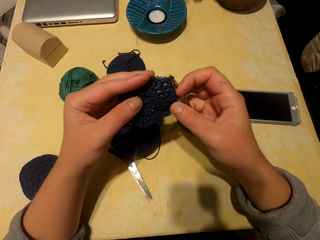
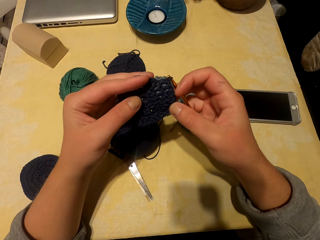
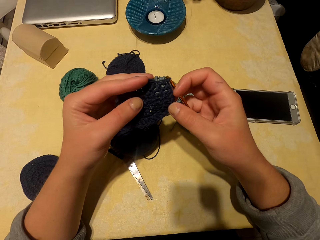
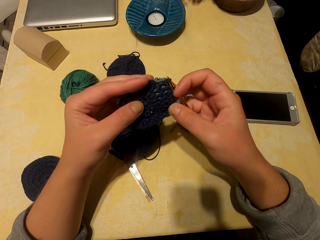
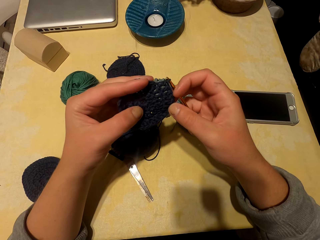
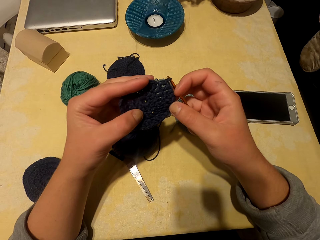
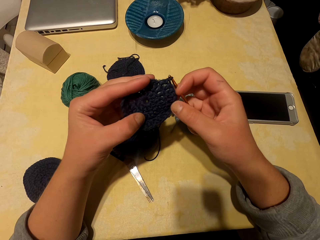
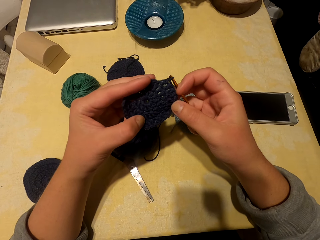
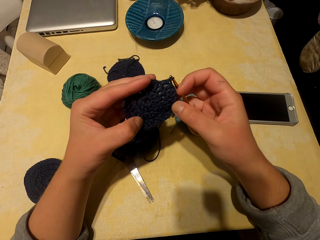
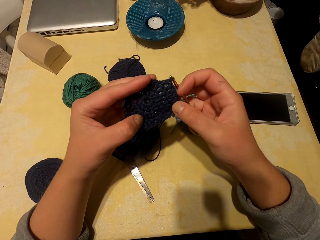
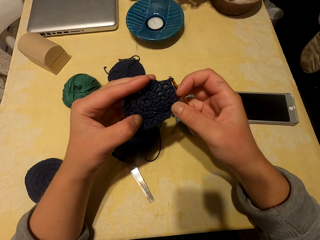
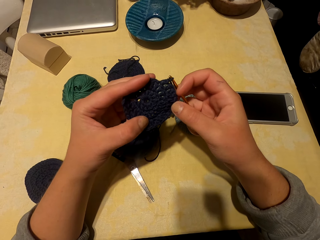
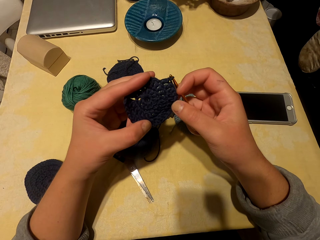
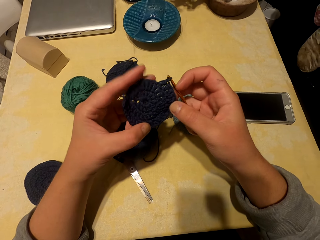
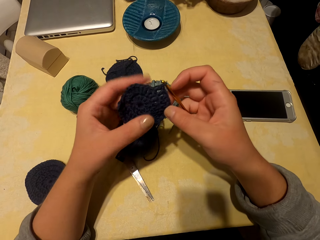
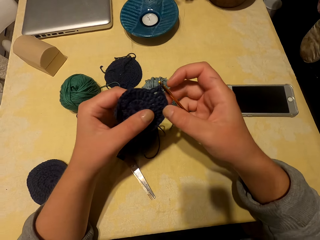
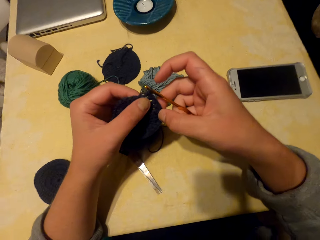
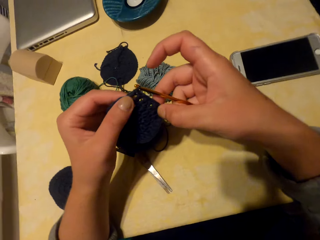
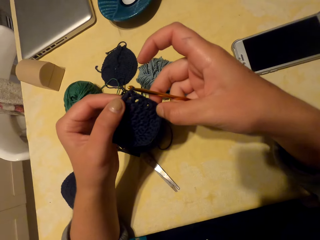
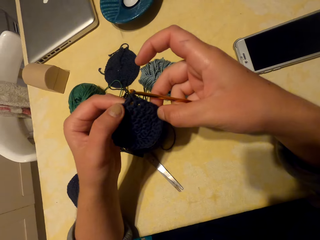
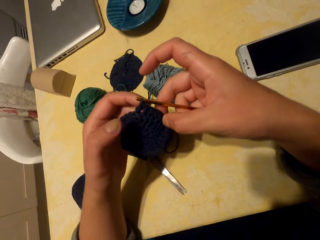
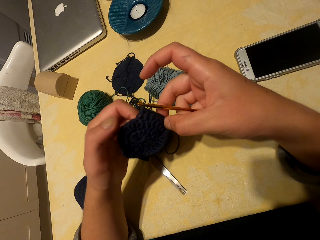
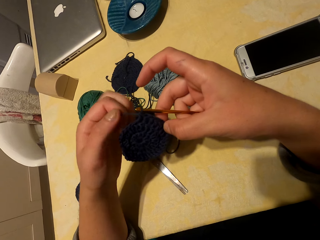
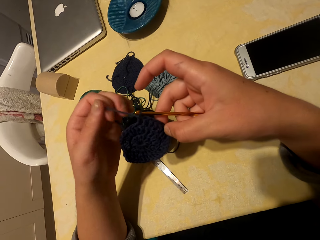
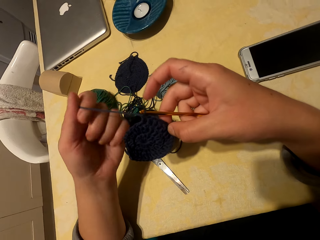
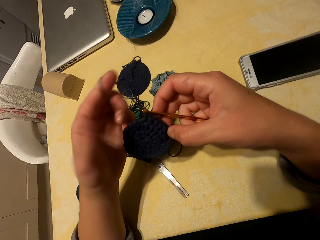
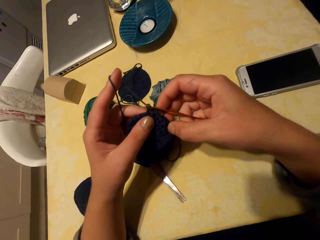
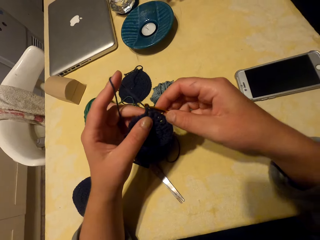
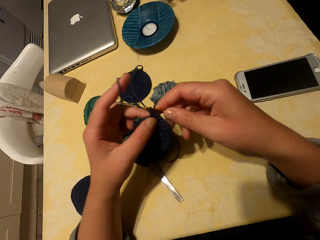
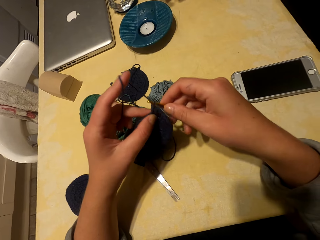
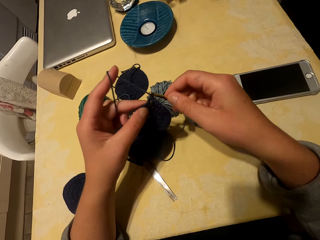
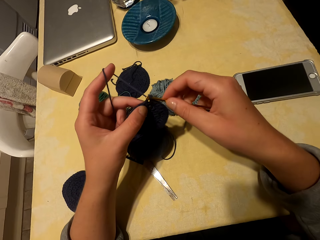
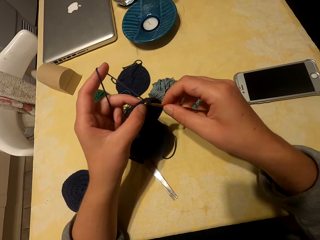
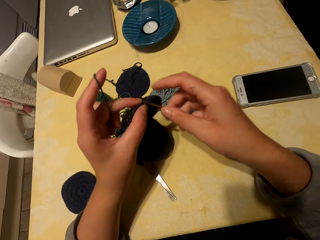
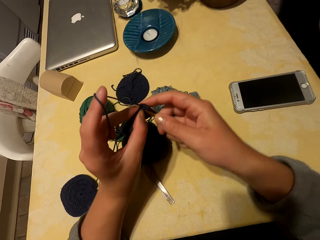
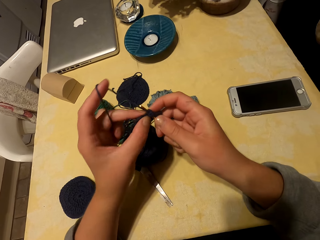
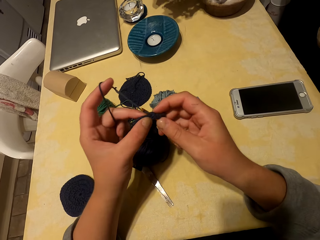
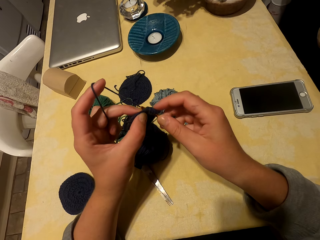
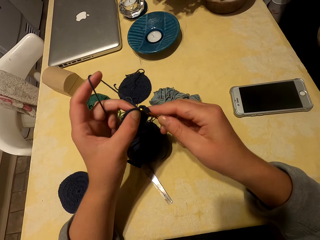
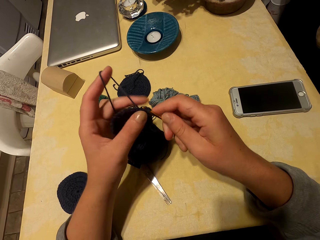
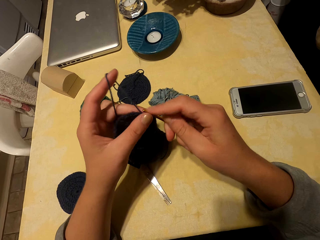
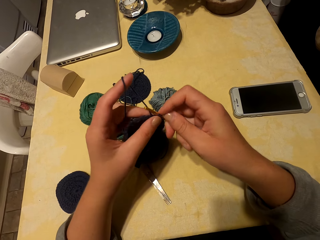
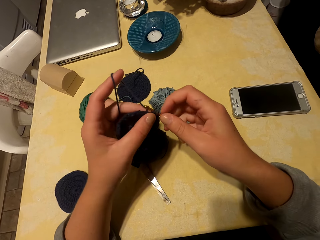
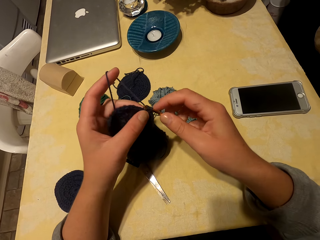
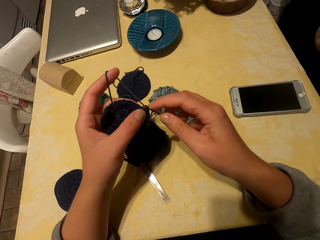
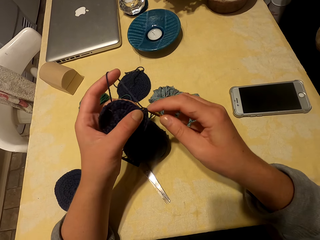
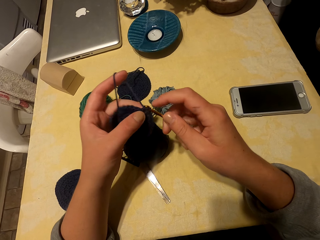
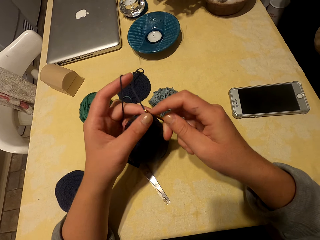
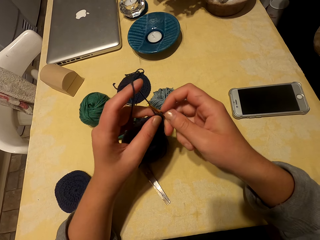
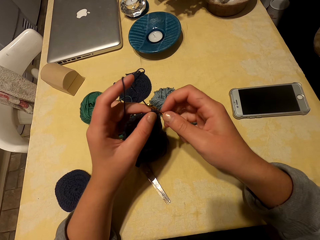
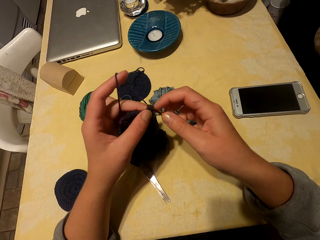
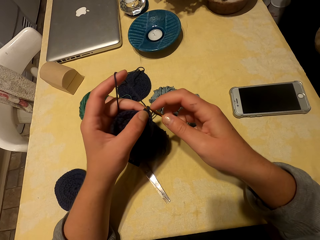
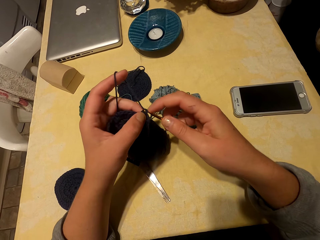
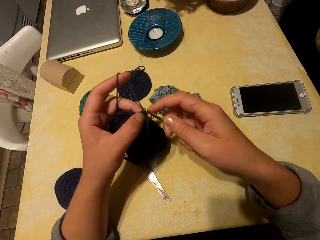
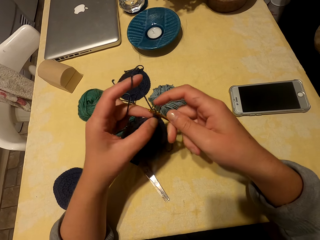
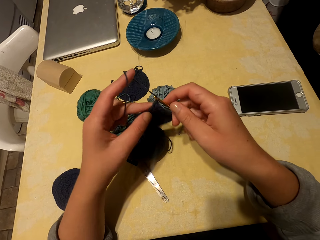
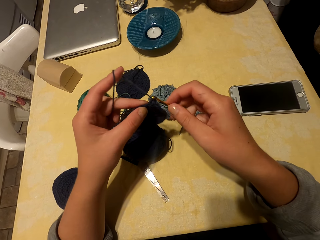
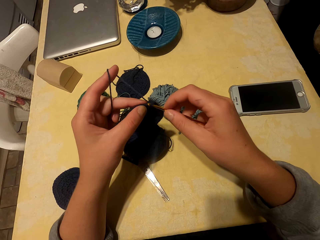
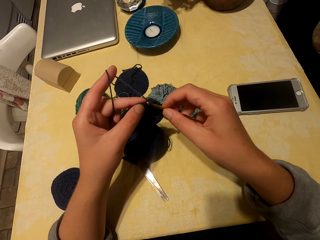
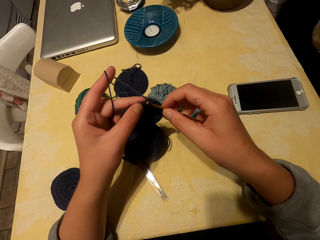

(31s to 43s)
The camera wearer stares at a fabric. They roll a thread on the left hand. They knit the fabric with the yarn and hook.

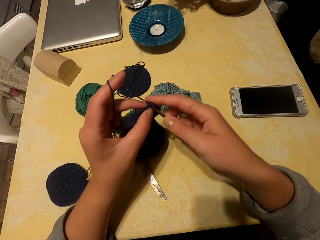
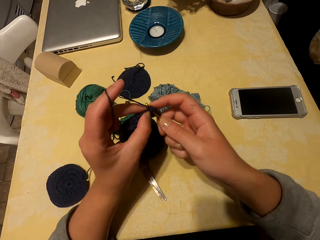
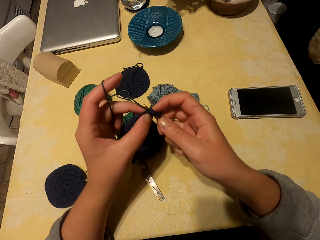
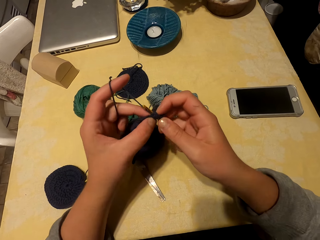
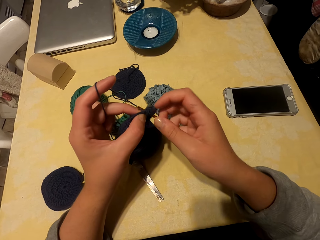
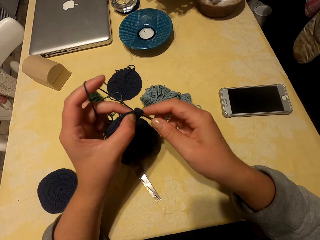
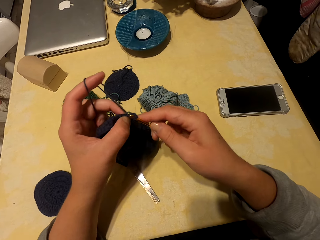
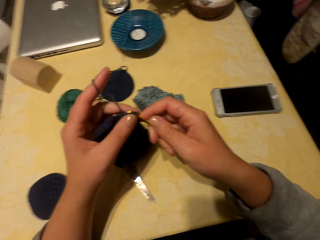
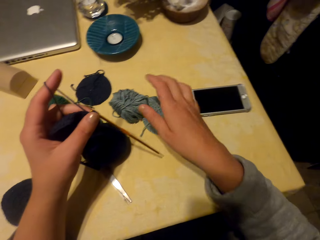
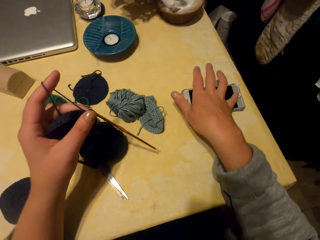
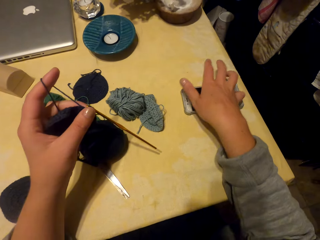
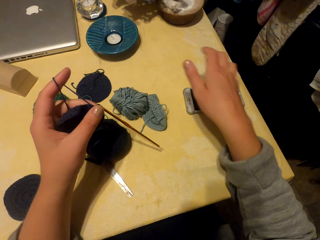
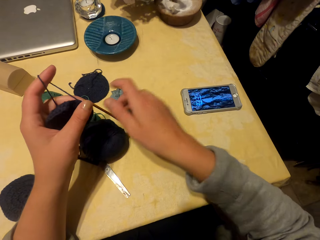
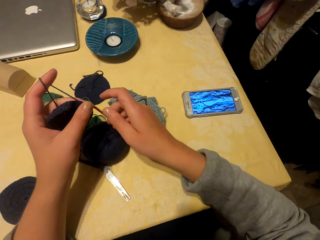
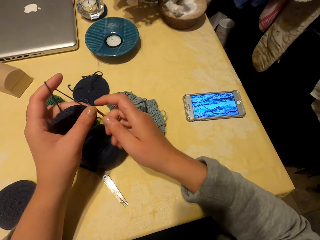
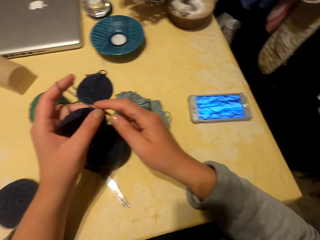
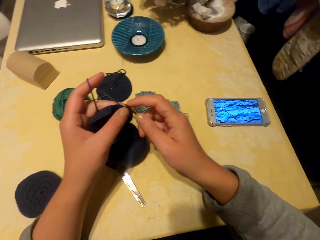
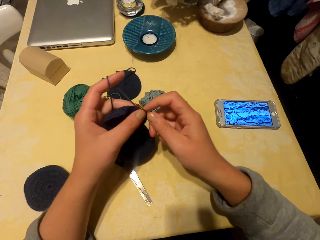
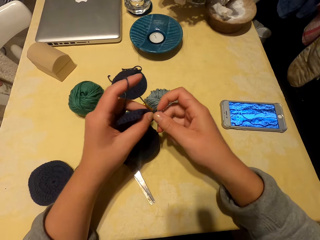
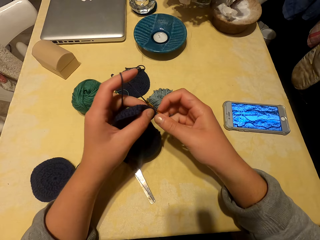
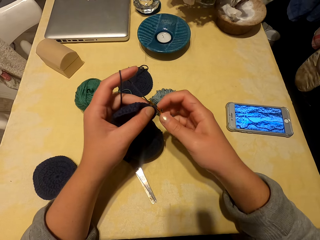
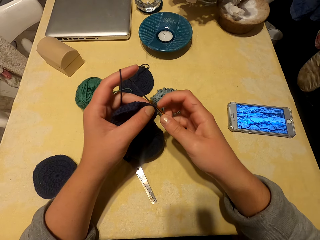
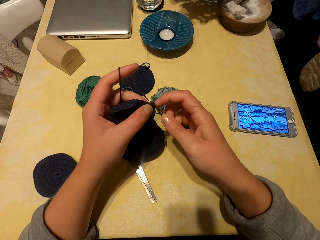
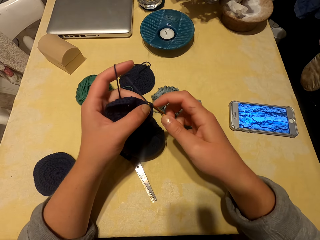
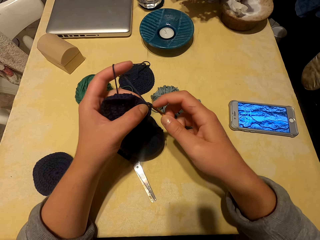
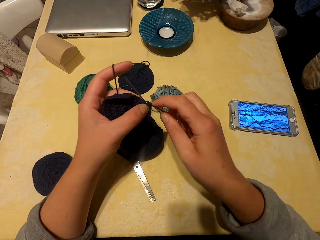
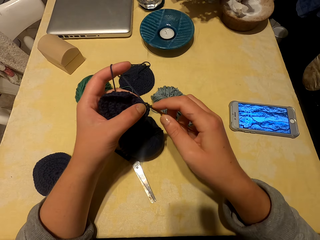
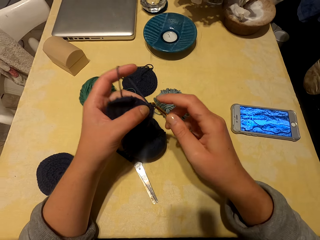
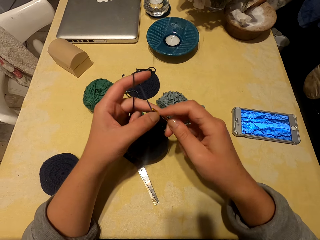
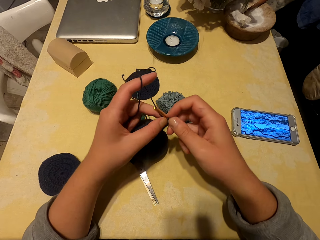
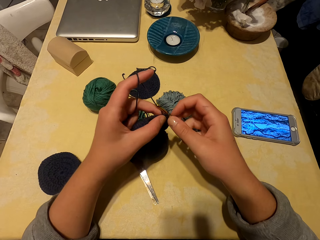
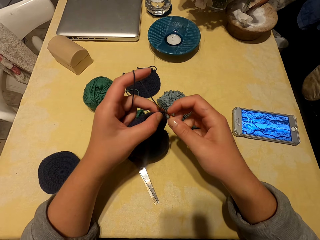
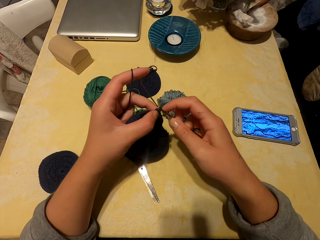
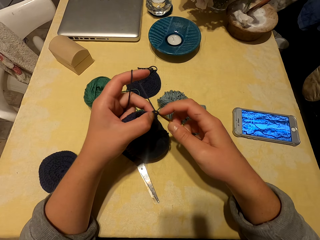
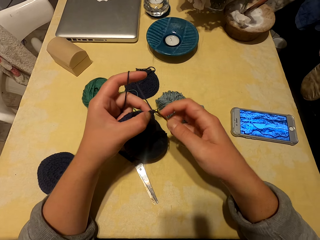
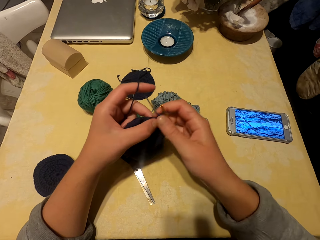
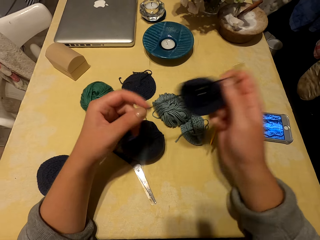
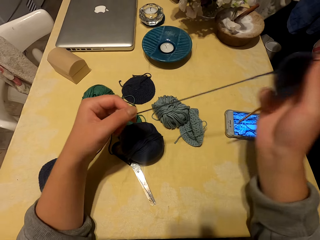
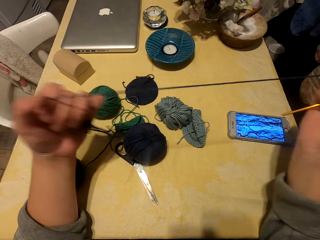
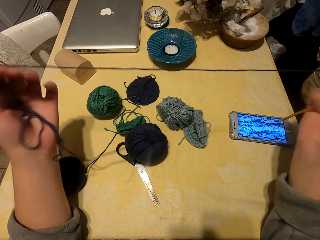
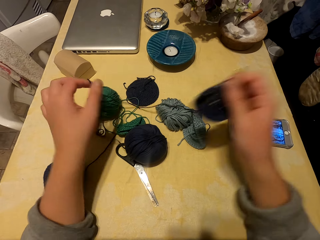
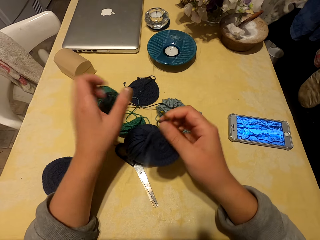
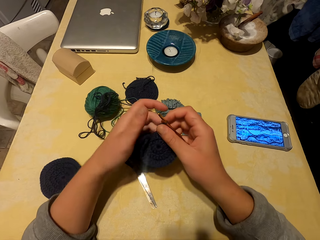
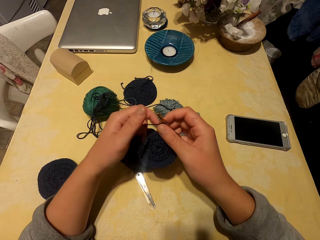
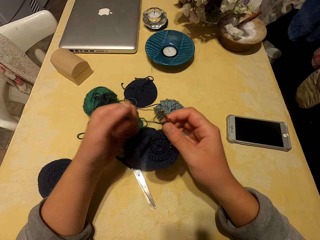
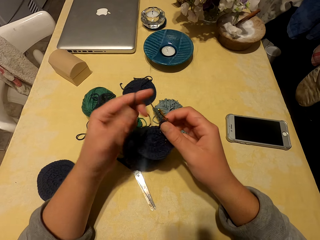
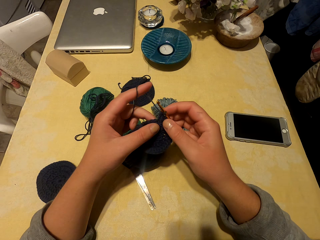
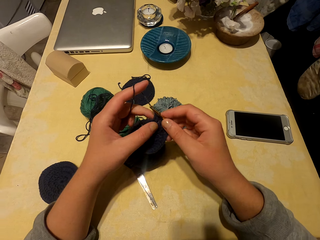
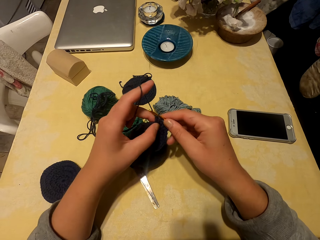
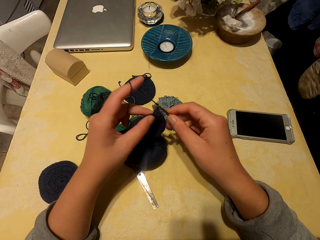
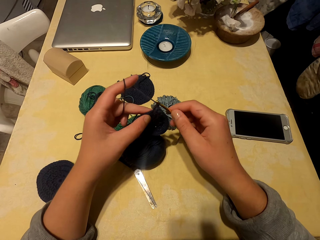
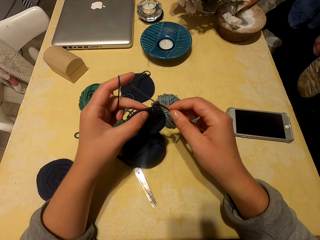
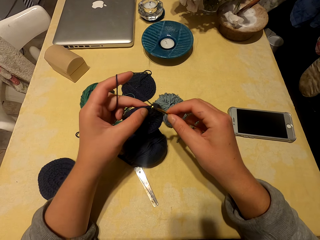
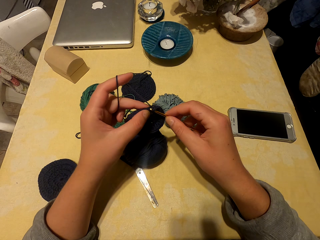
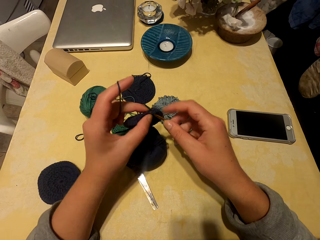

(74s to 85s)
The camera wearer taps the phone screen. They knit a fabric with the yarn and hook. They drop a thread and roll the thread. They knit the fabric.
